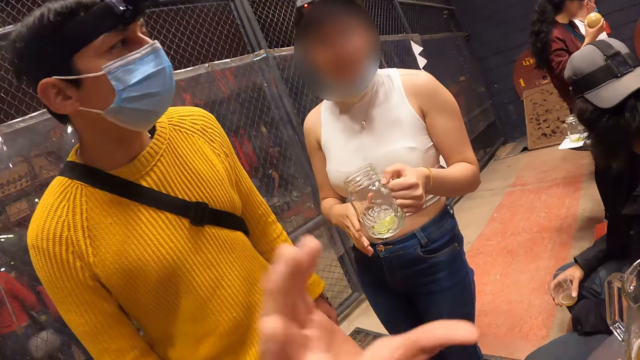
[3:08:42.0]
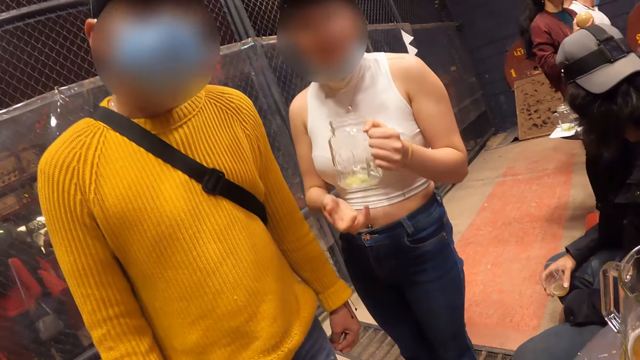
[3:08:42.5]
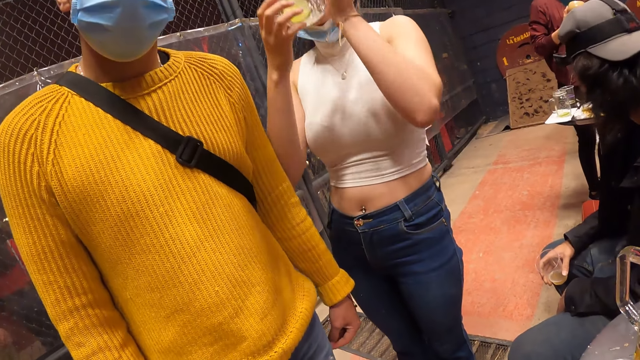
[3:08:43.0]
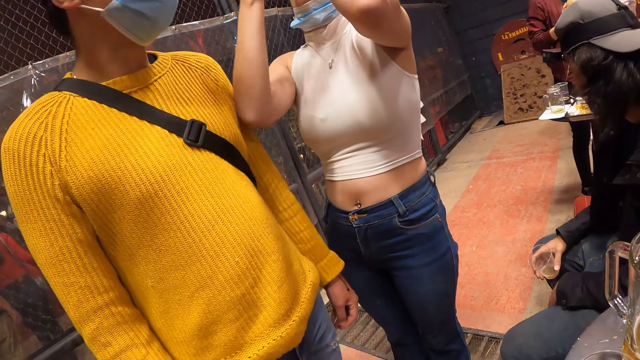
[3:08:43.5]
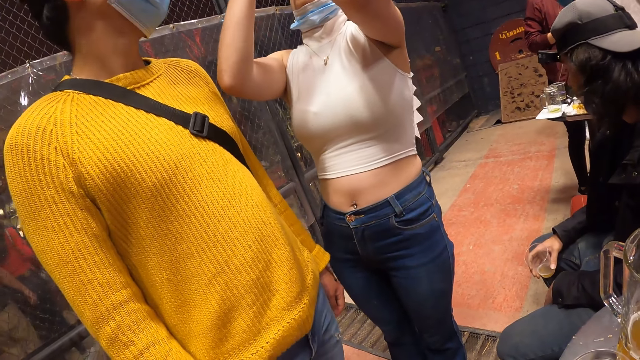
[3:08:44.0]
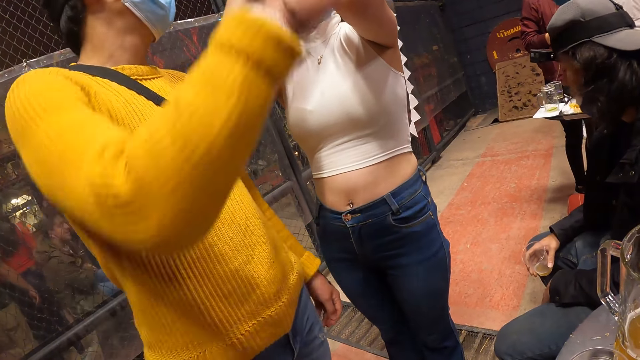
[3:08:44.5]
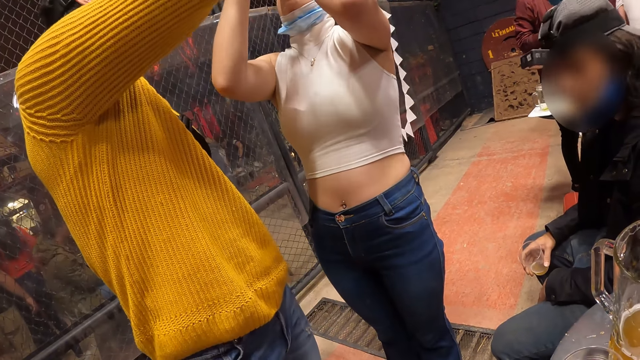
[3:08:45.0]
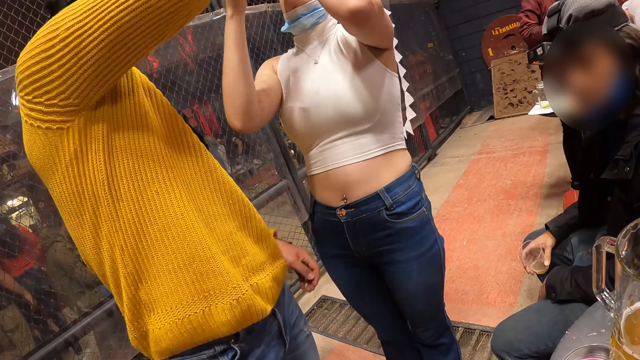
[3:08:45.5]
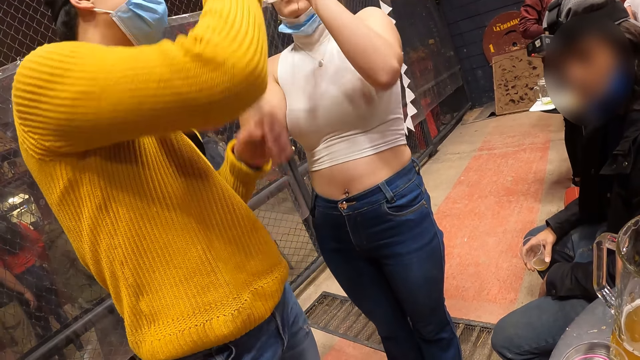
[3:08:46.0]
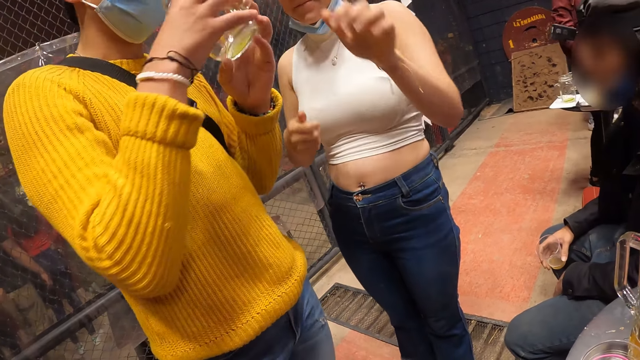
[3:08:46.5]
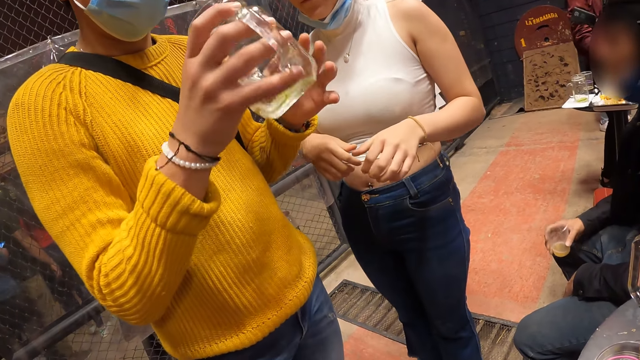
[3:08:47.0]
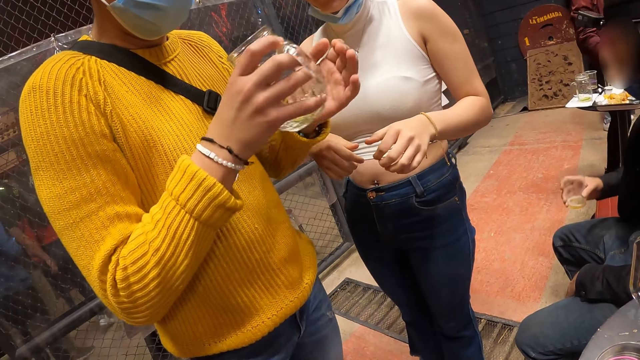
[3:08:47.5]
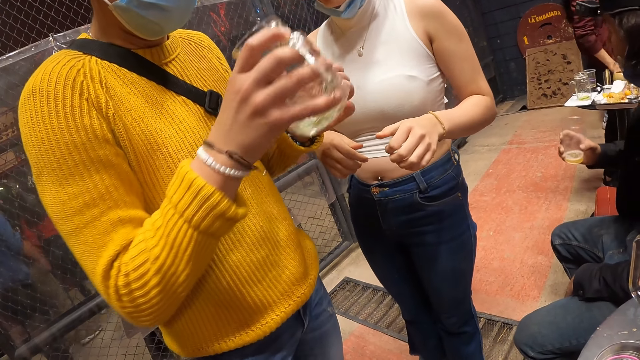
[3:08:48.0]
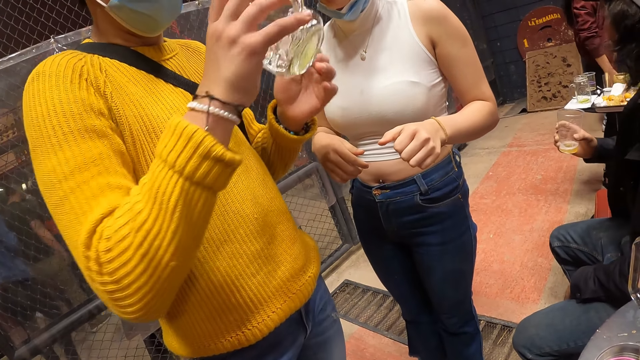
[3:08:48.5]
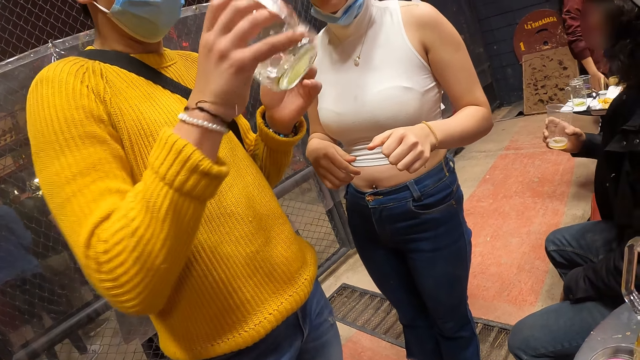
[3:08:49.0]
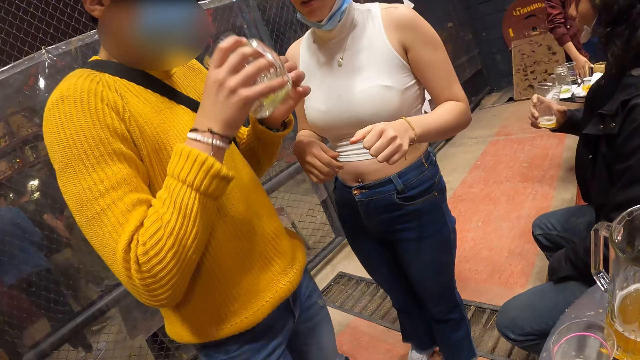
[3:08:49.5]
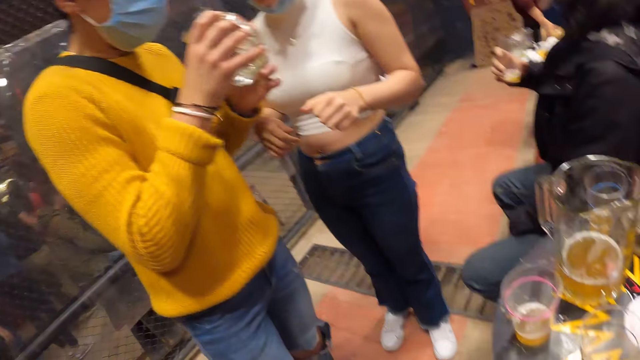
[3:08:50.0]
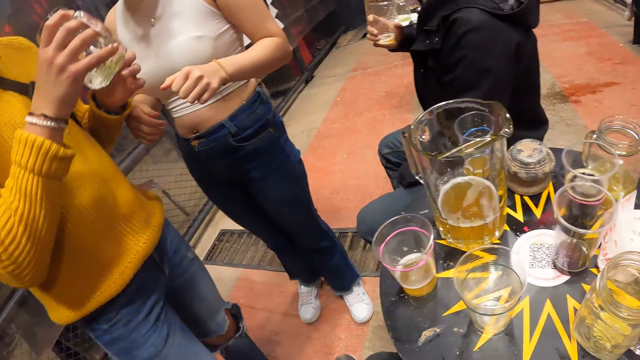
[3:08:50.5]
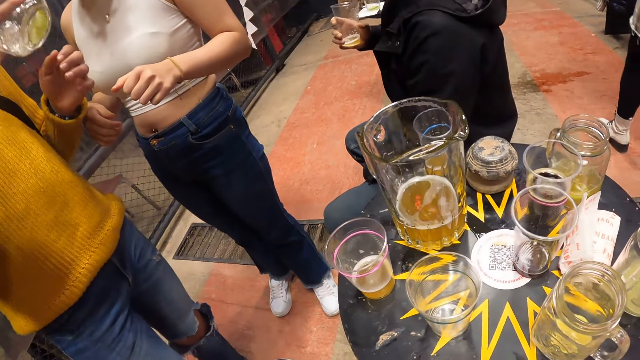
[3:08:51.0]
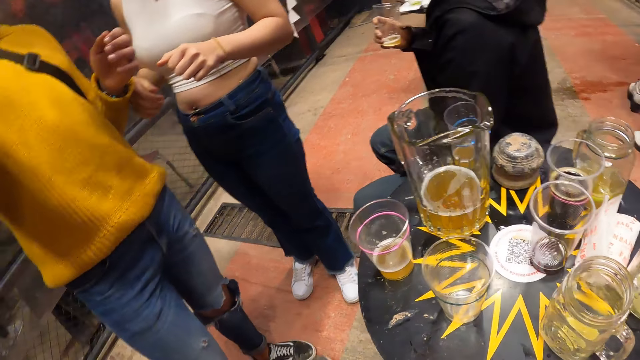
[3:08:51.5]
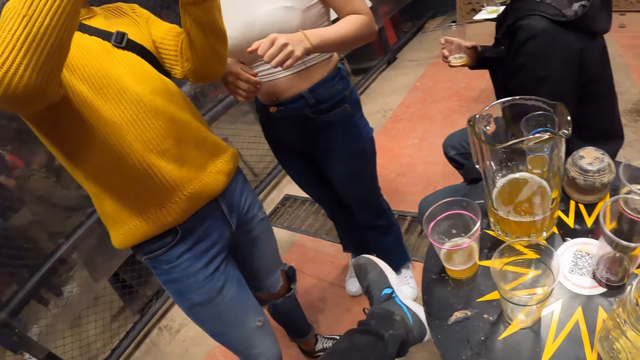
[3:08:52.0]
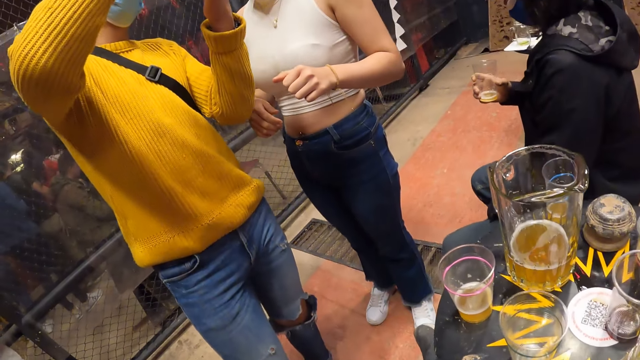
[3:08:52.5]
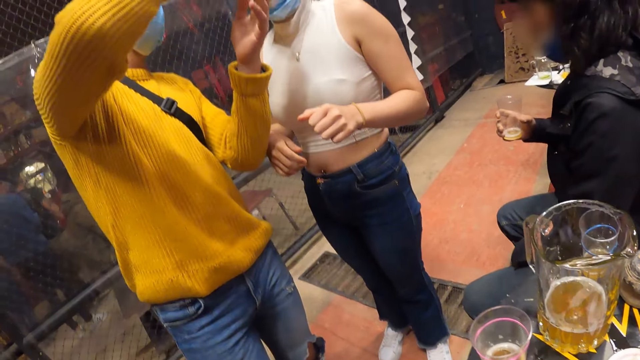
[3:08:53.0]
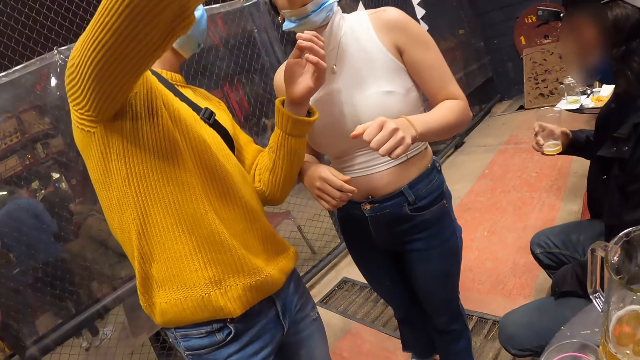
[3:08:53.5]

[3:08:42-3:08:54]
A woman drinks from the cup or mug in her hands. A man collects the cup from the right hand of the woman with his right hand. He shakes the cup in his right hand. He holds the mug. The woman drinks from the mug.

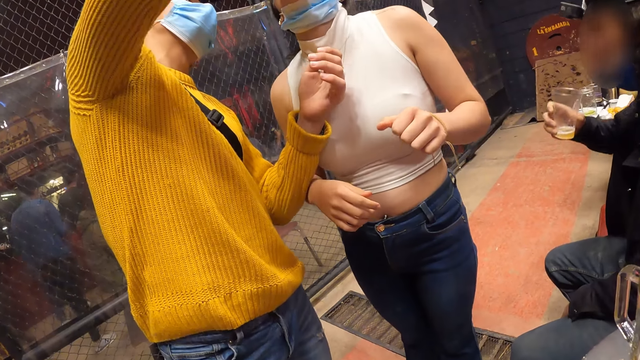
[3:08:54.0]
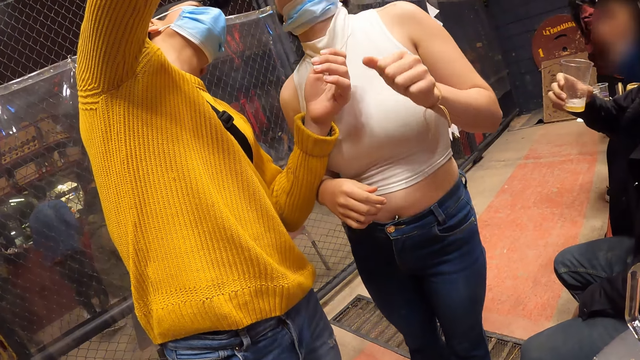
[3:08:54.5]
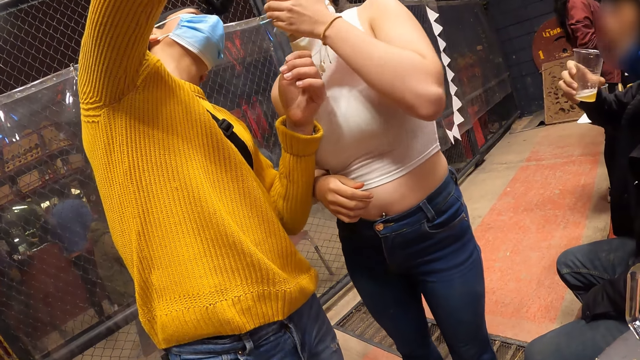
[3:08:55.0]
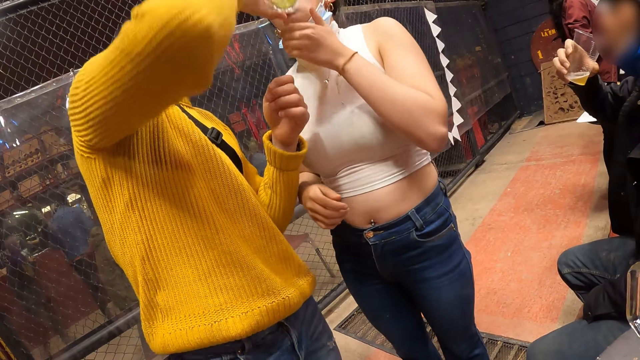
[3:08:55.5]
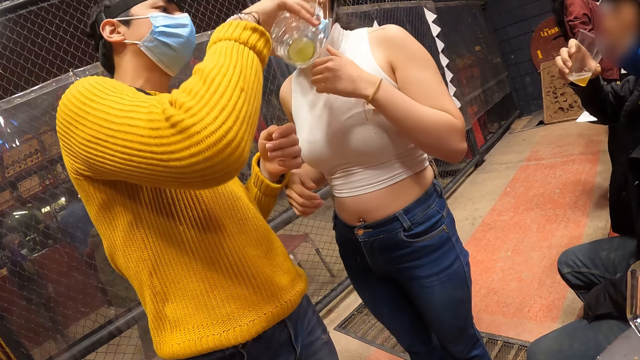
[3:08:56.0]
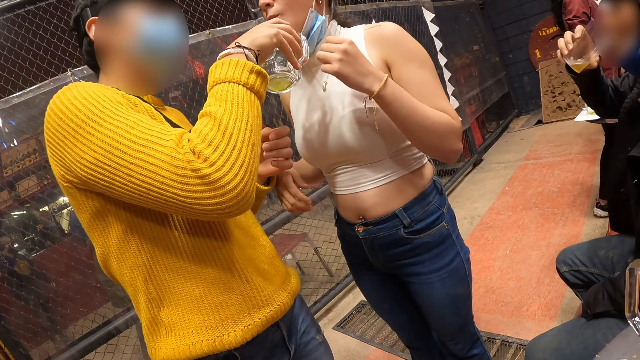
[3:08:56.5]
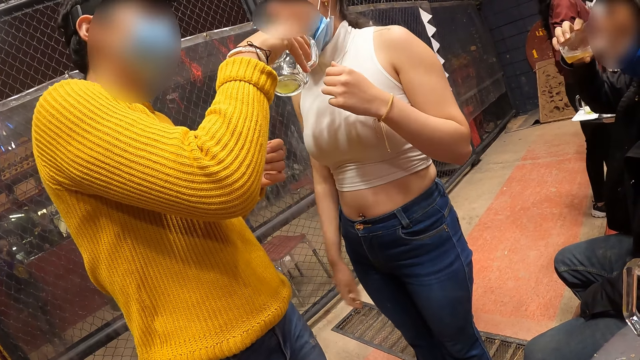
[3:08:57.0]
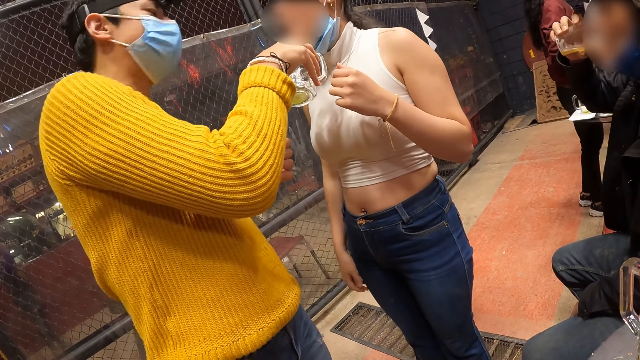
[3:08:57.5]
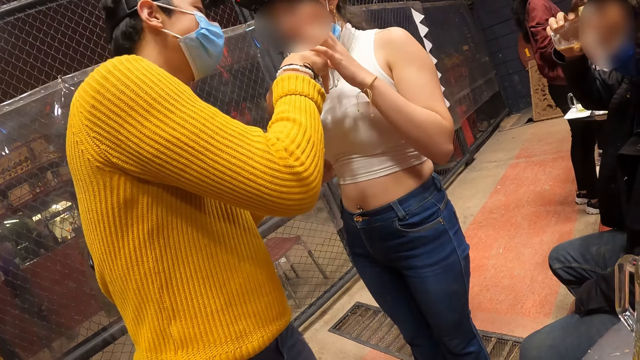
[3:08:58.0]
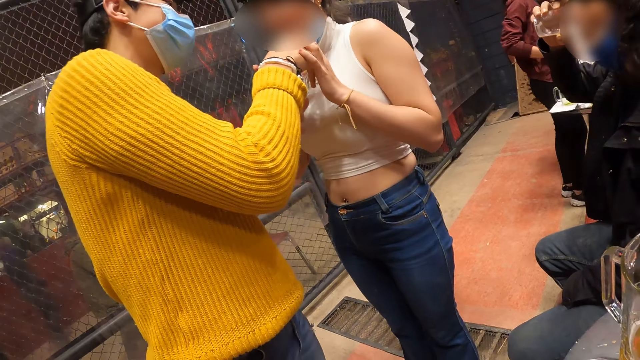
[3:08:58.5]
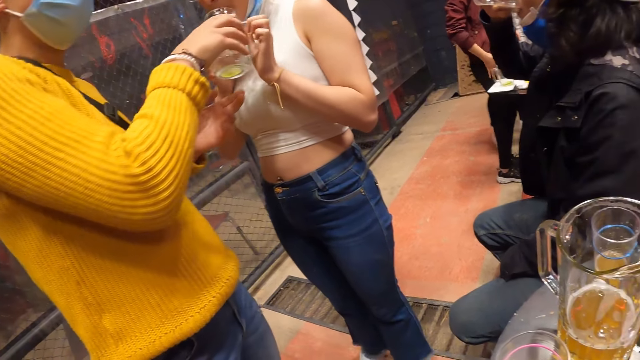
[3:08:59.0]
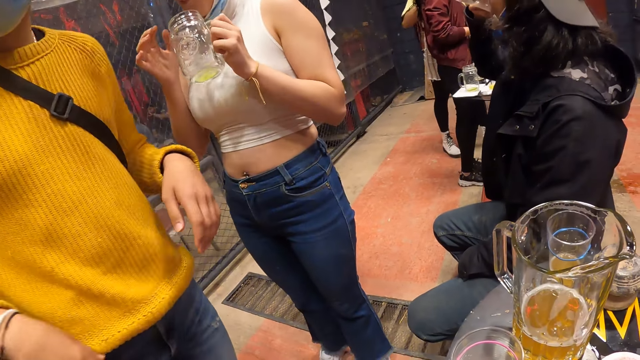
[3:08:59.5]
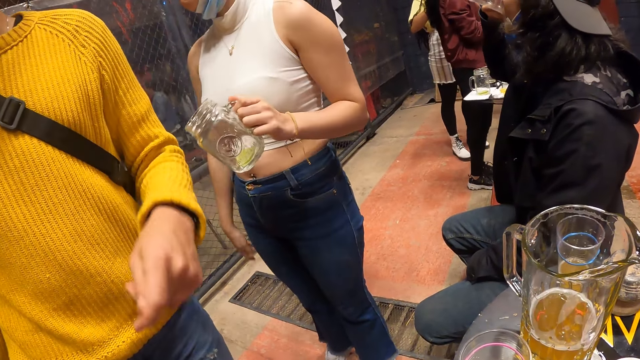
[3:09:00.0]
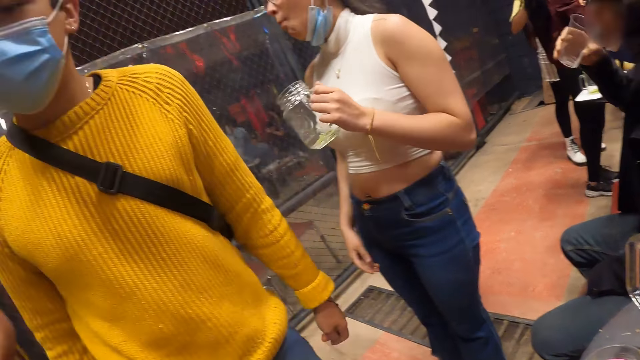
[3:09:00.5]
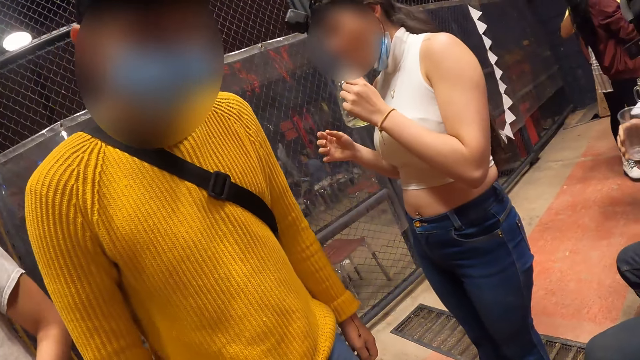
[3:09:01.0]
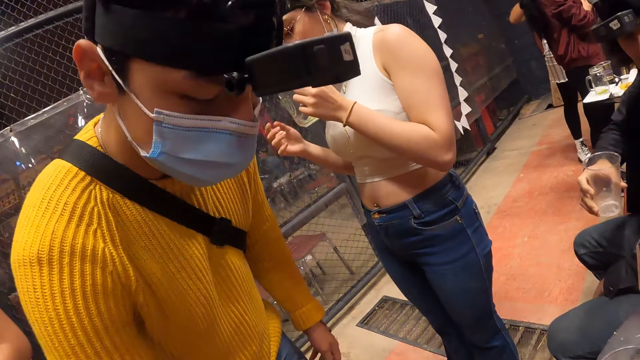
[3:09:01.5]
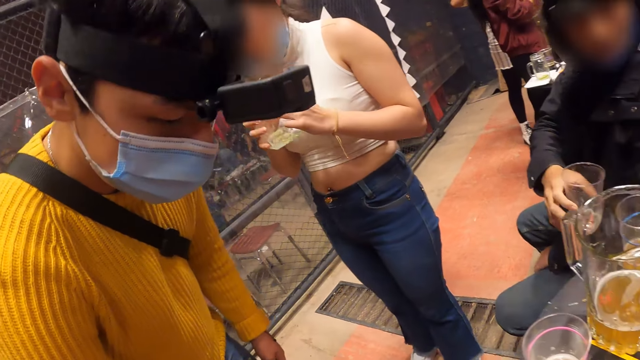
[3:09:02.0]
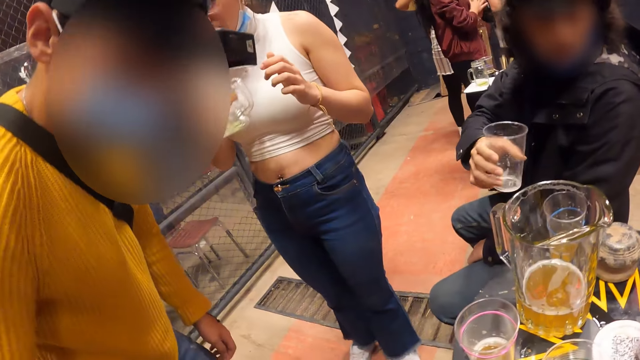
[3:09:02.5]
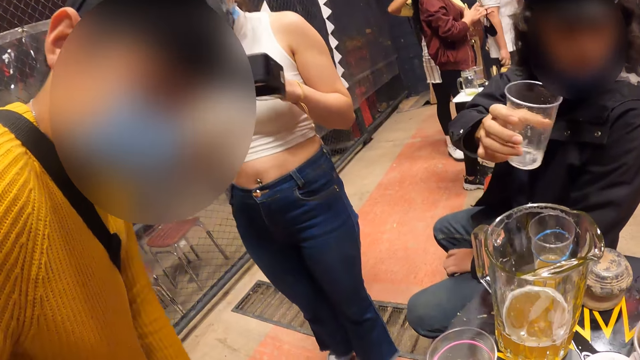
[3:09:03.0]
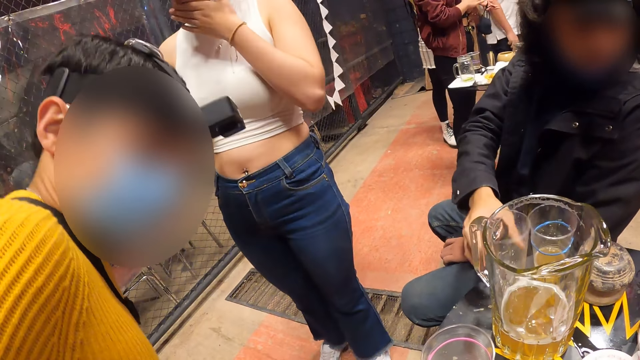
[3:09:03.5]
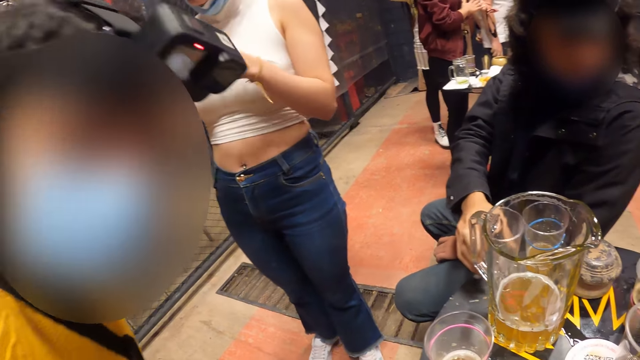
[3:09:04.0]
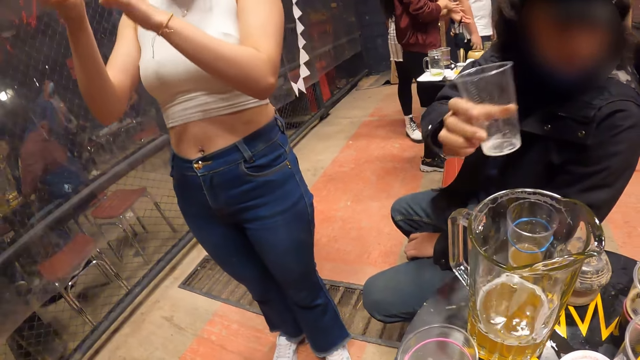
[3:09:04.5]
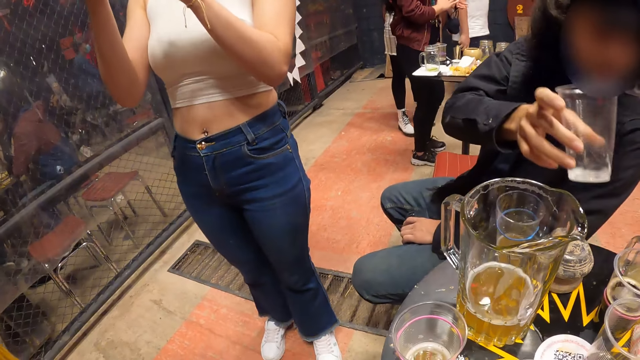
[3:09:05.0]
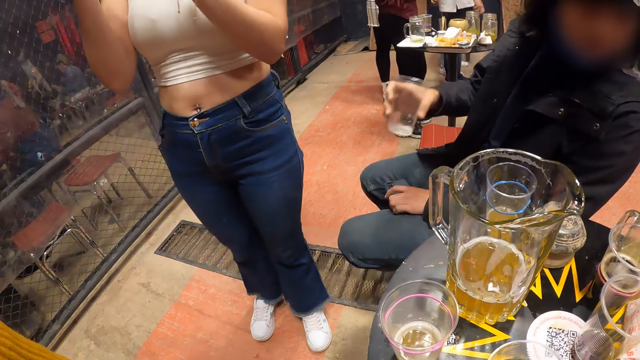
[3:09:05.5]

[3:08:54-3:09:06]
The woman drinks from the cup in the right hand of a man. The man converses with the woman. Another man drinks from the cup in his right hand. The camera wearer looks at the woman. The woman receives the cup from the first man with her left hand. She passes the cup in her left hand to her right hand. She shakes the cup in her right hand. She cleans her mouth with her left hand. The first man sits on the leg of the camera wearer. The other man drops the cup in his right hand on the table and raises the cup in his right hand.
